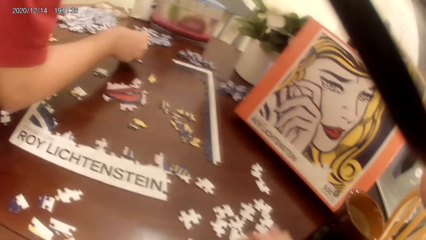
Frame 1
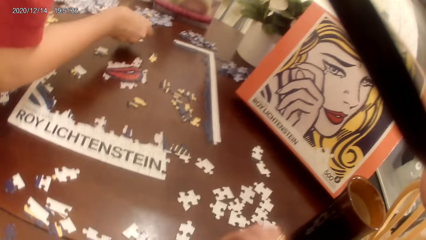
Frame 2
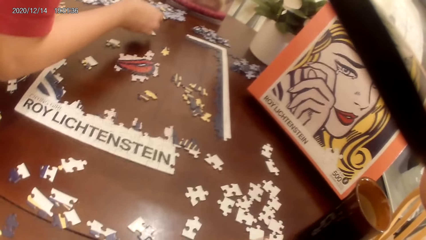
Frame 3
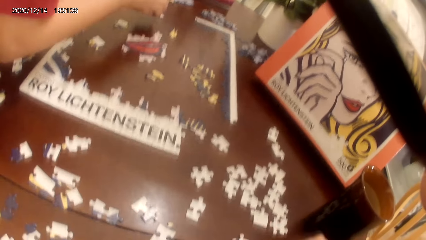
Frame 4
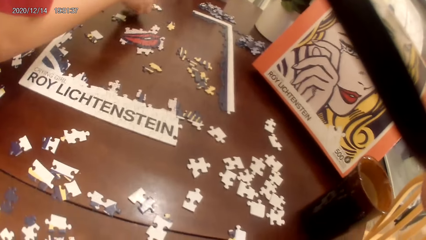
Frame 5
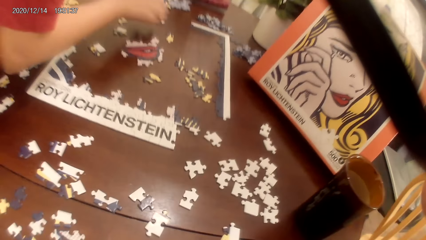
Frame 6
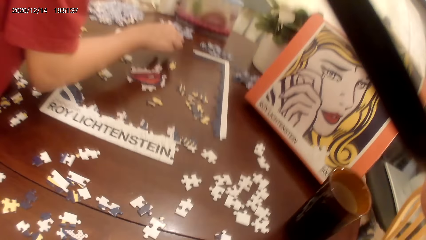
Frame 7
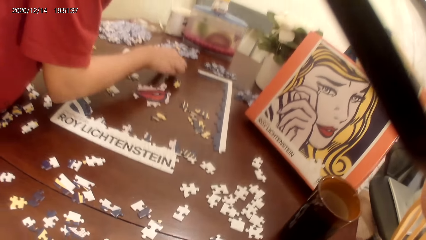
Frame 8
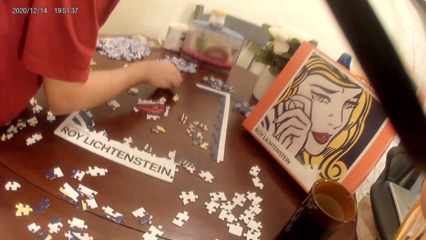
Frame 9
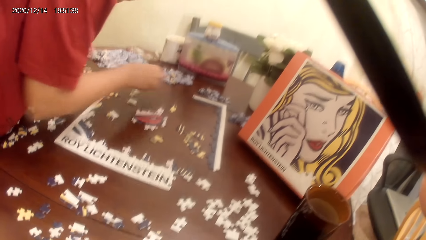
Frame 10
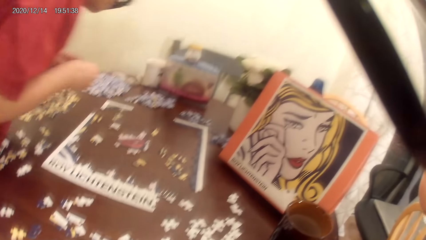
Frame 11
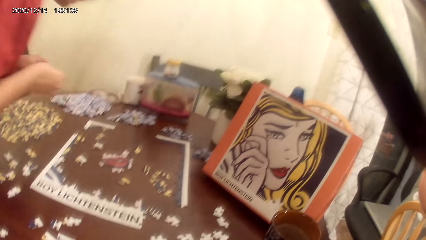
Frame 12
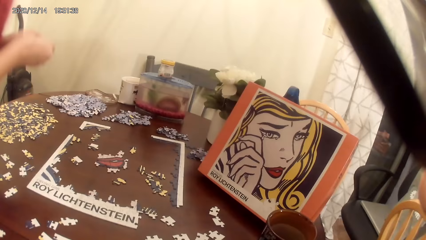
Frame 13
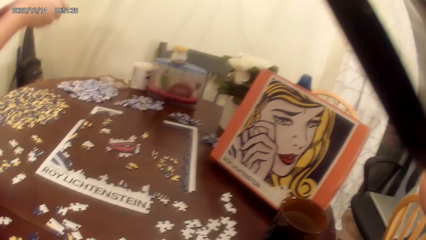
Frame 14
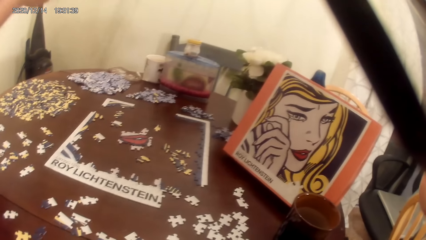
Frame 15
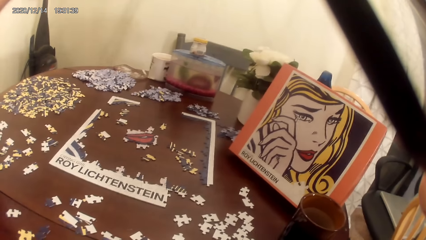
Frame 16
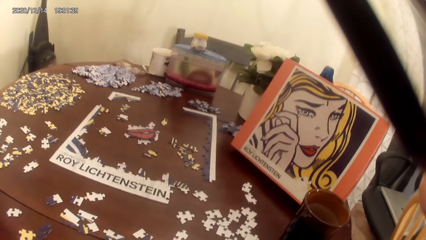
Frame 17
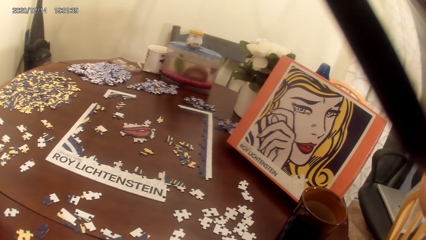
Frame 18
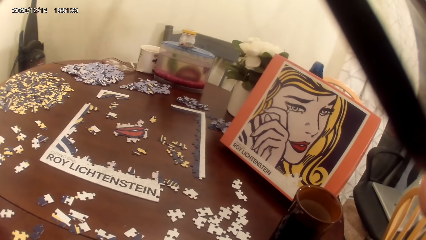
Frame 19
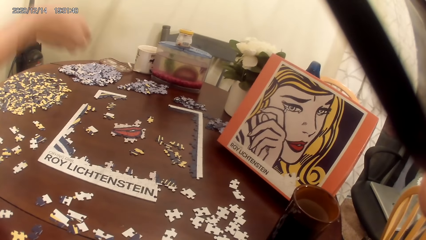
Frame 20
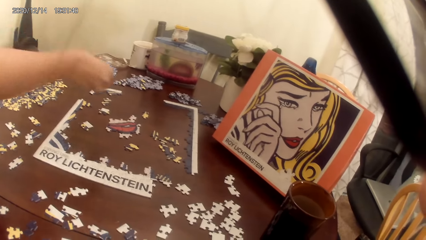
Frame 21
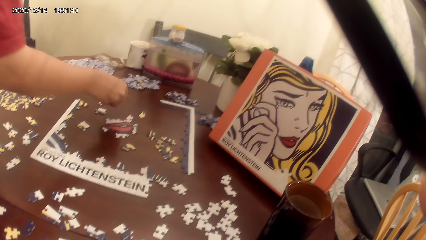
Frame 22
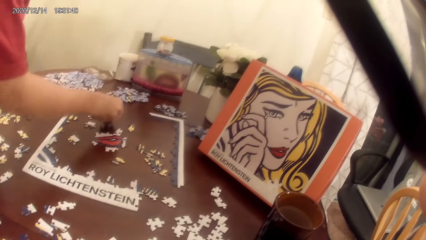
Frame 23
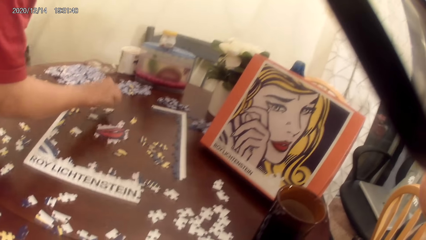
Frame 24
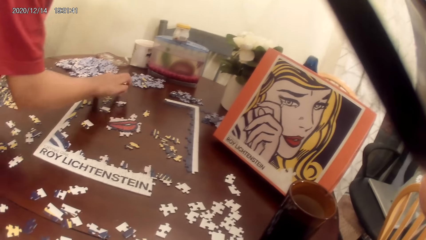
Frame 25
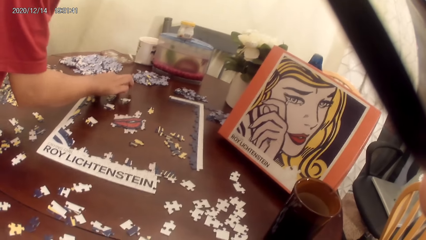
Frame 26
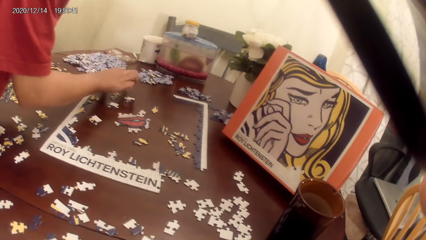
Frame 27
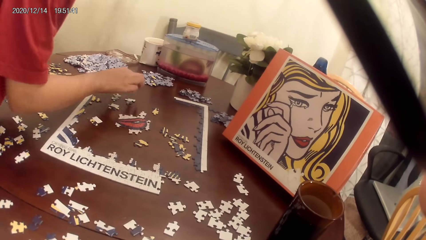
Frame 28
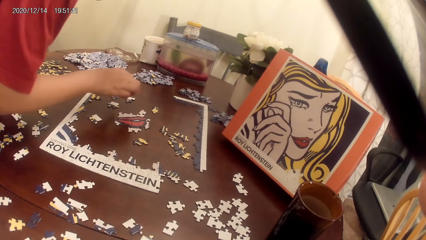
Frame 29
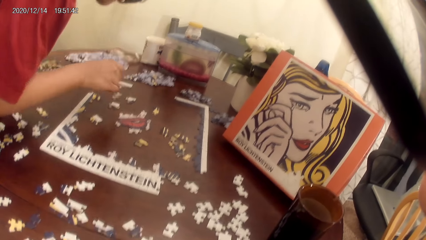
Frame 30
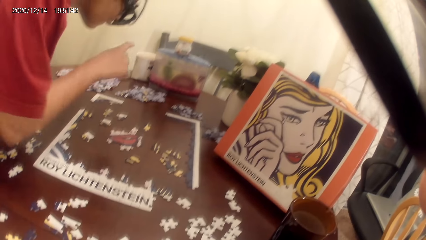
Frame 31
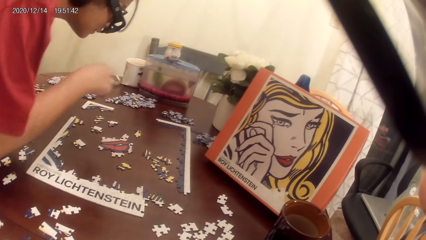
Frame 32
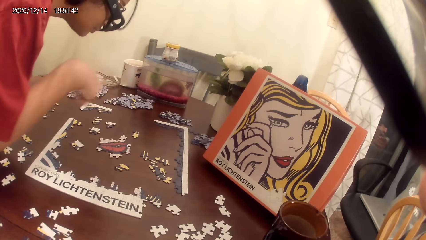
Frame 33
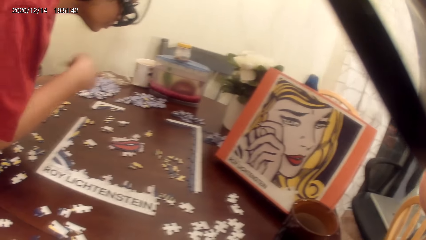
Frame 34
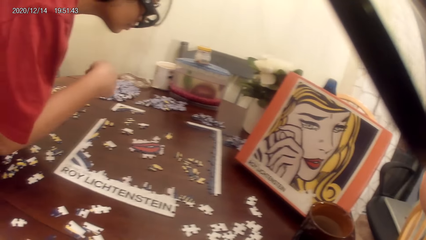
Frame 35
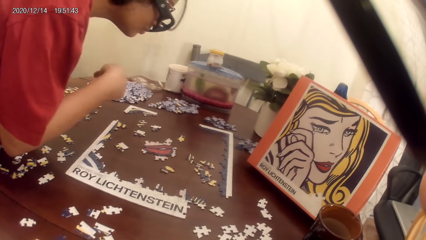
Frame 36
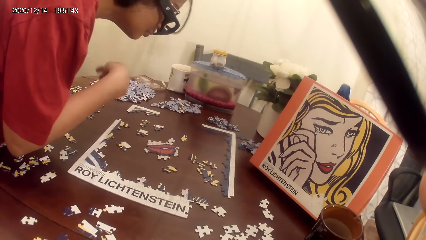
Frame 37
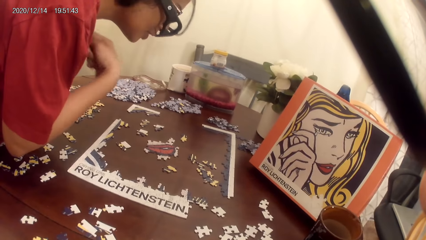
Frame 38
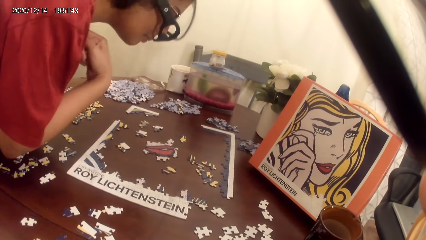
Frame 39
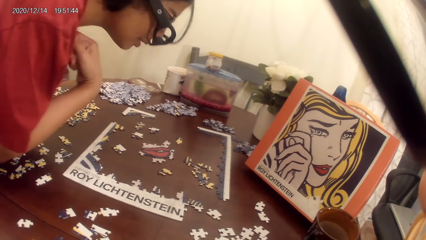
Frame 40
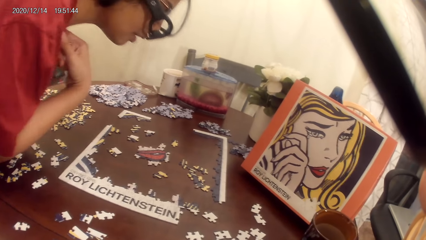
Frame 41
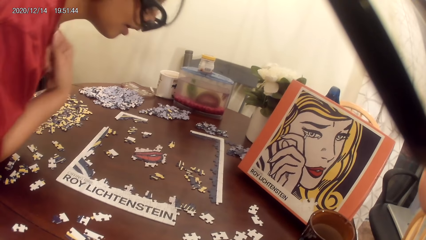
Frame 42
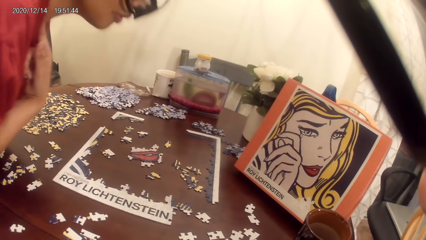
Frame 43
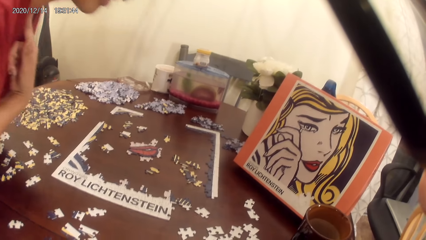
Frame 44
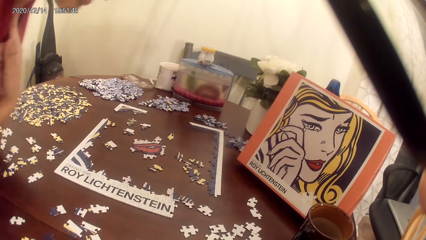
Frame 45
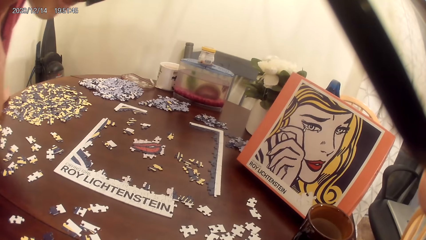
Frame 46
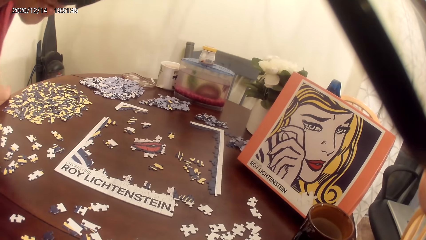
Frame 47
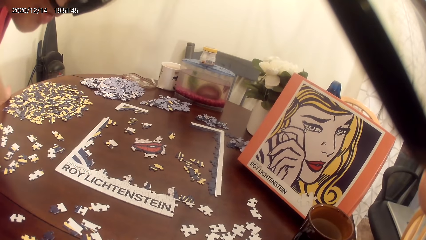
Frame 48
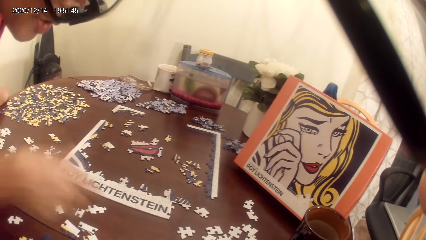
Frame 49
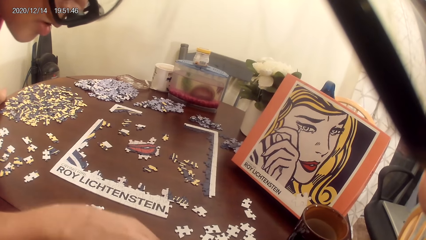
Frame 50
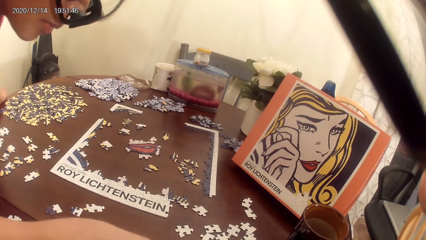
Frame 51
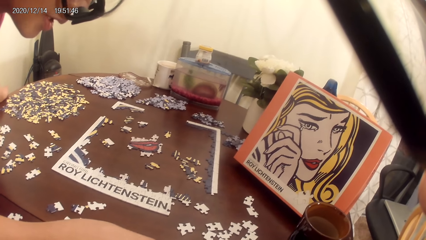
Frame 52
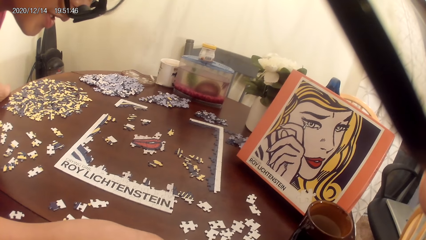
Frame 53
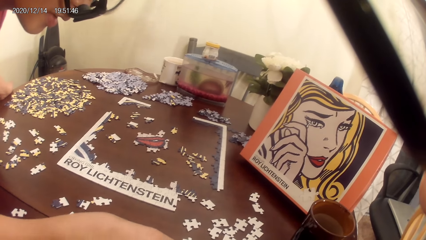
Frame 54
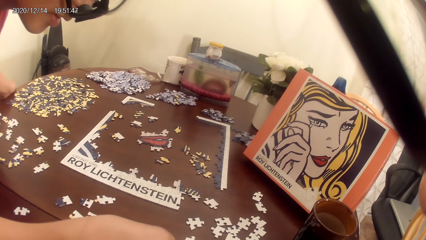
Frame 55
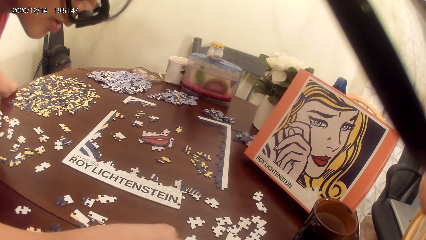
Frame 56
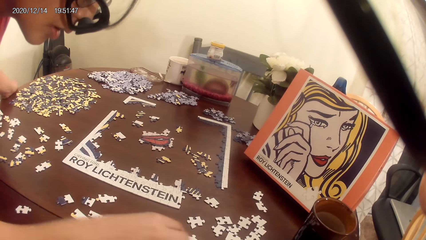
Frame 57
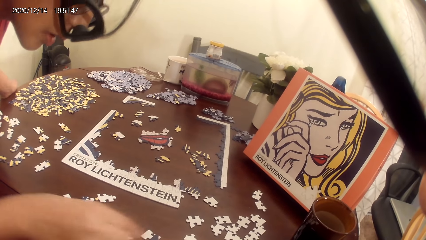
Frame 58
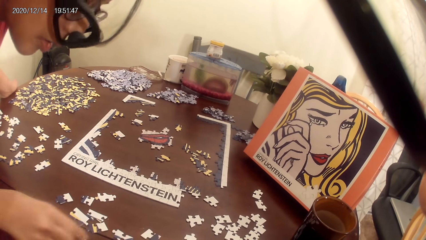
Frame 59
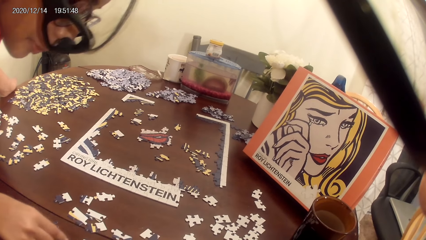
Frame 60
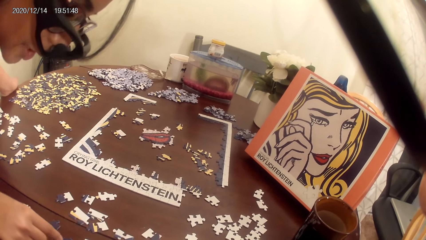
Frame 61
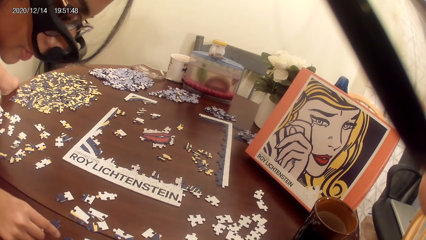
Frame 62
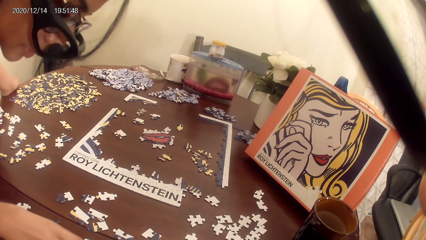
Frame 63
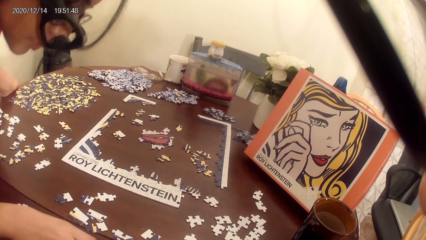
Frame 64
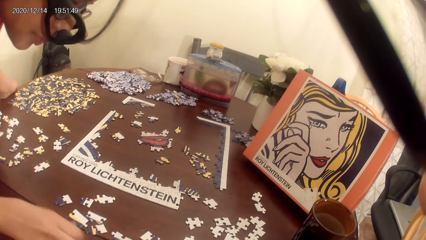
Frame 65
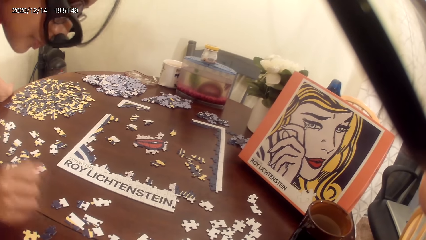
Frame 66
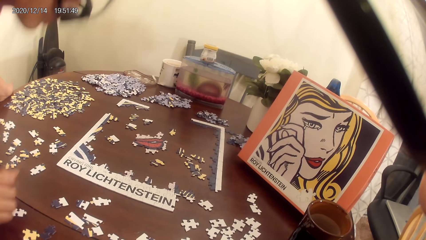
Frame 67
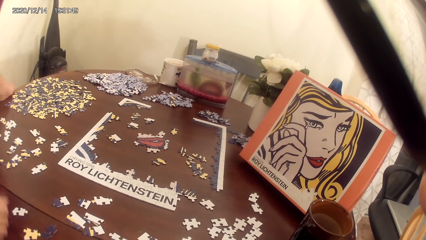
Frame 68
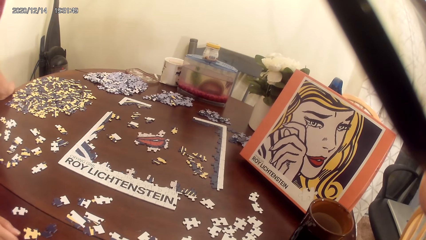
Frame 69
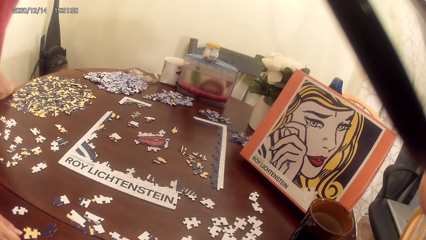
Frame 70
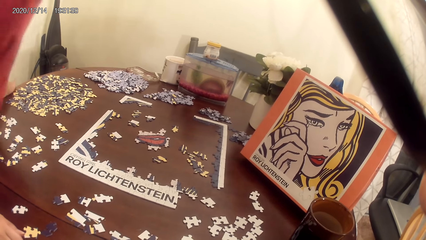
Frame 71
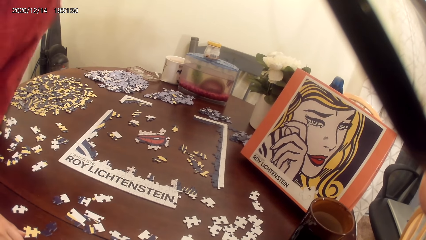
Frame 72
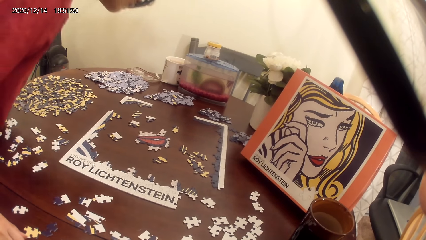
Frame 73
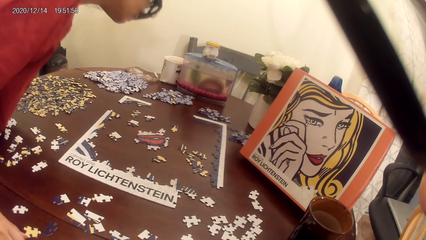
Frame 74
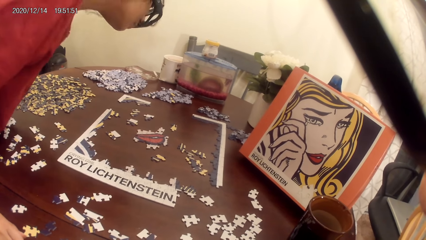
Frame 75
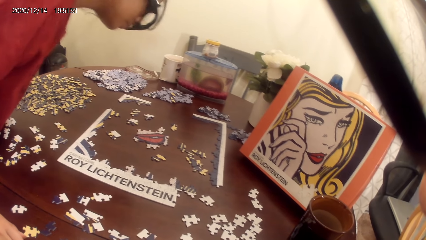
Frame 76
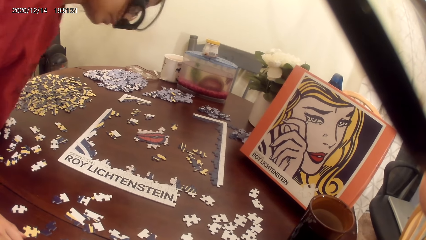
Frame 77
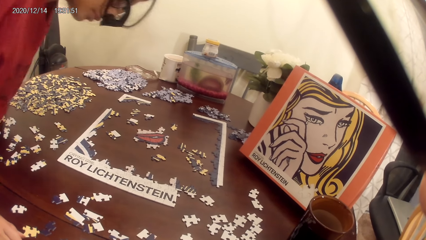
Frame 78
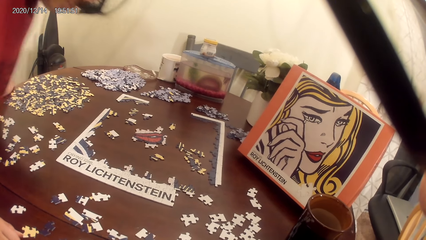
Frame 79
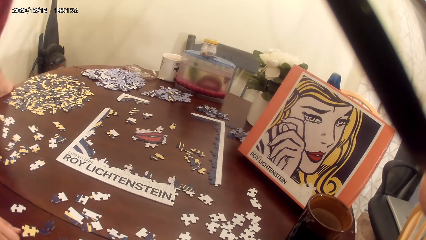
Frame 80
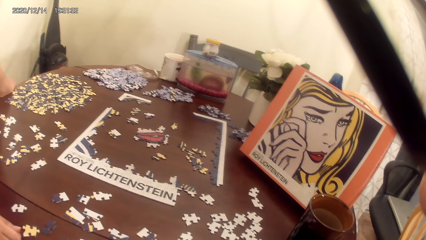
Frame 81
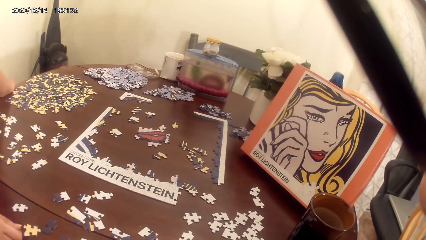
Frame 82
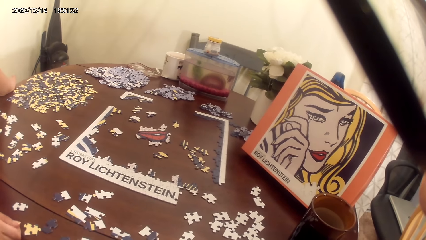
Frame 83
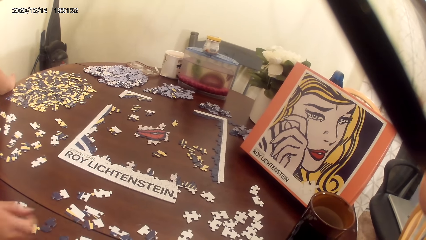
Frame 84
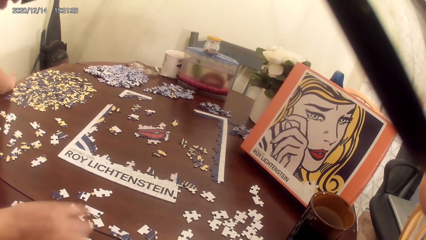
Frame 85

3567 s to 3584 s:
A person arranges the puzzle. The person looks for the puzzle.
